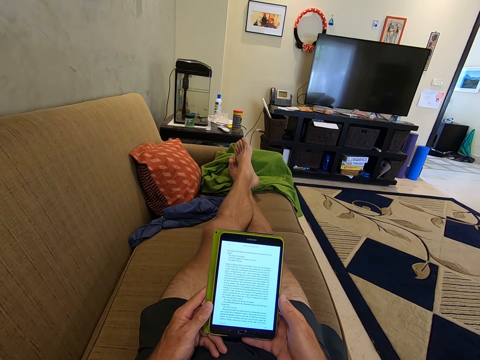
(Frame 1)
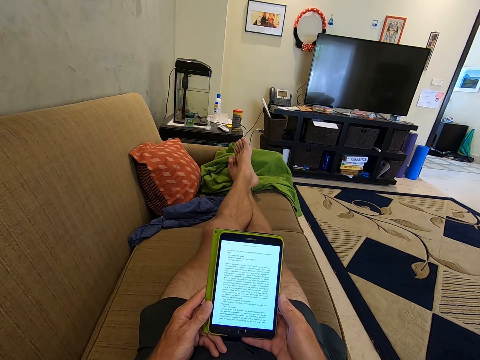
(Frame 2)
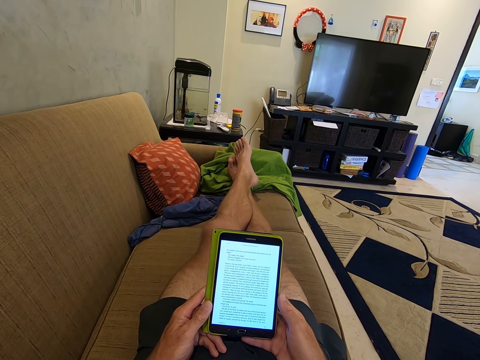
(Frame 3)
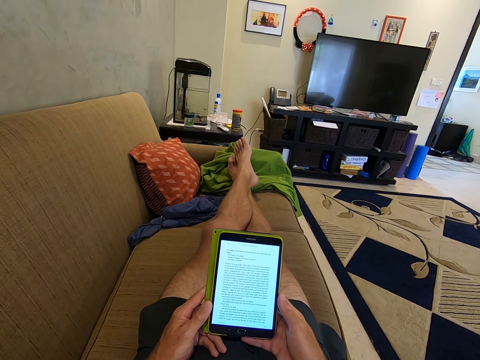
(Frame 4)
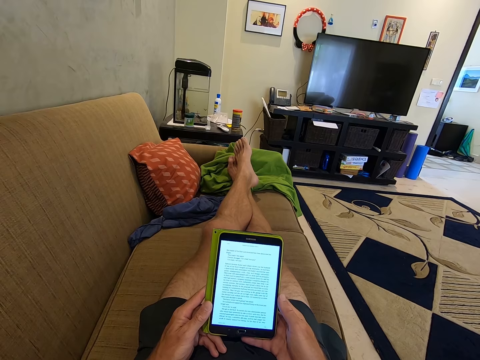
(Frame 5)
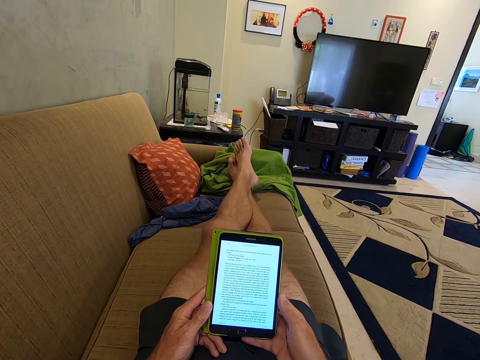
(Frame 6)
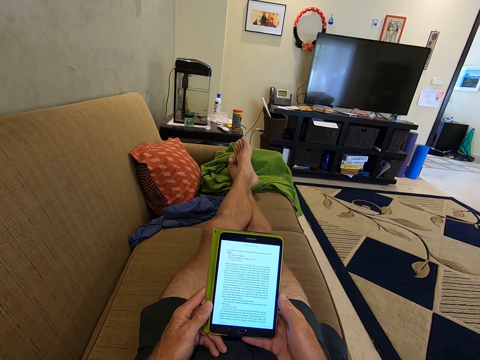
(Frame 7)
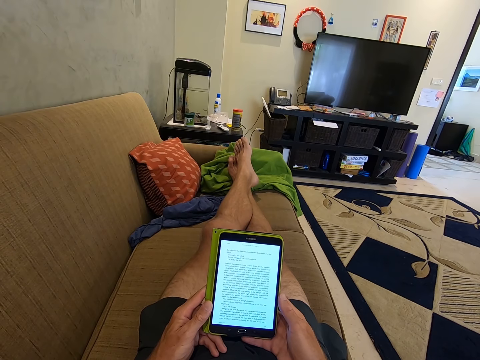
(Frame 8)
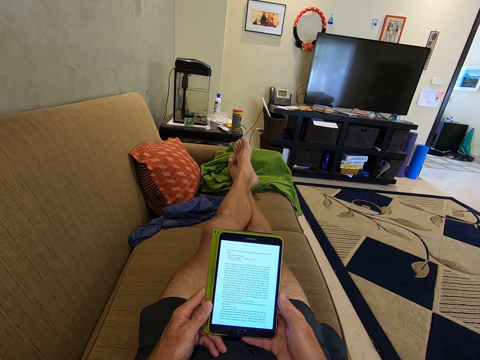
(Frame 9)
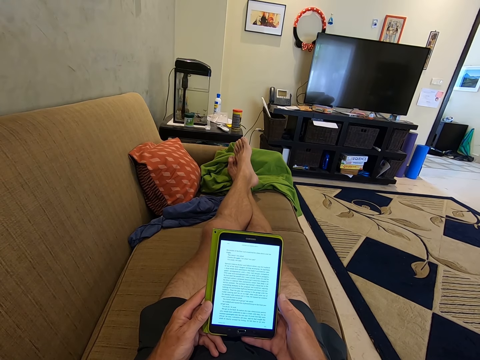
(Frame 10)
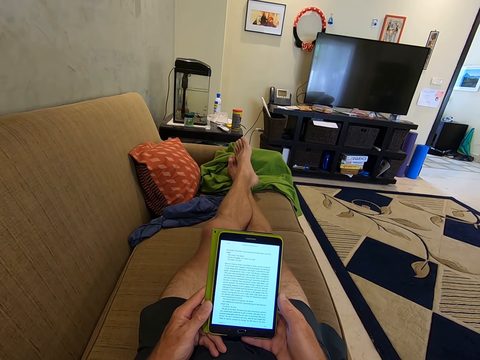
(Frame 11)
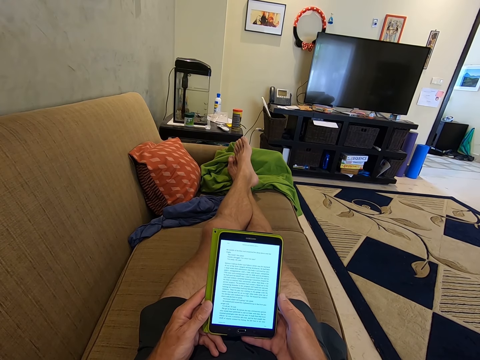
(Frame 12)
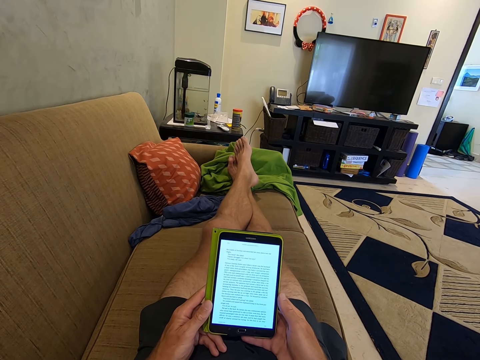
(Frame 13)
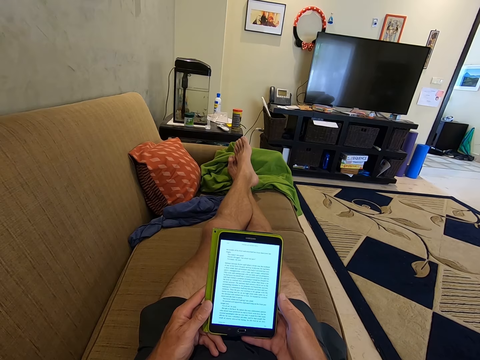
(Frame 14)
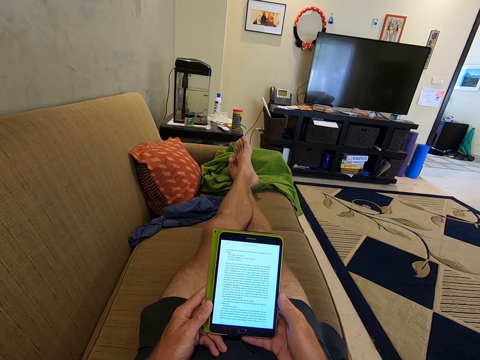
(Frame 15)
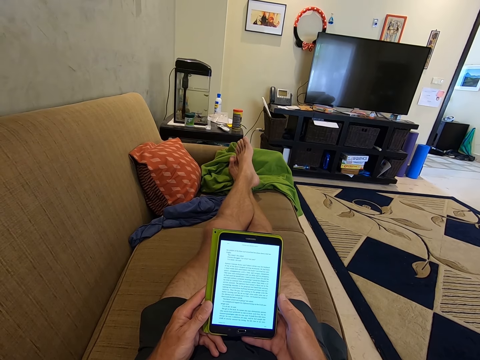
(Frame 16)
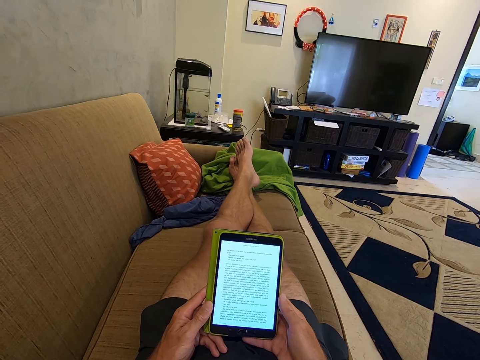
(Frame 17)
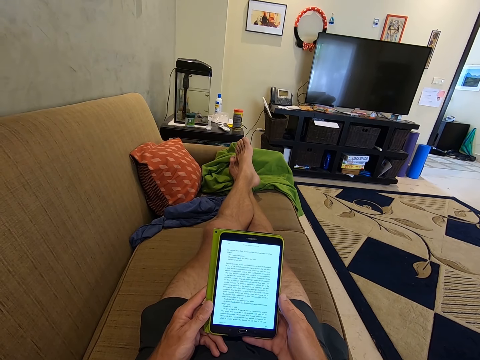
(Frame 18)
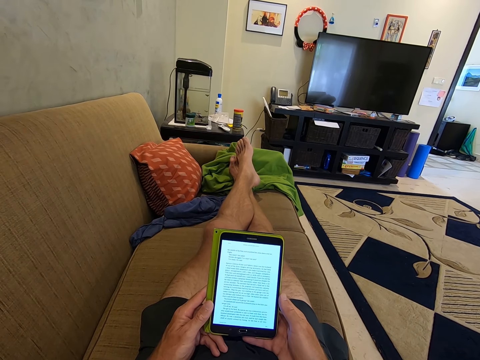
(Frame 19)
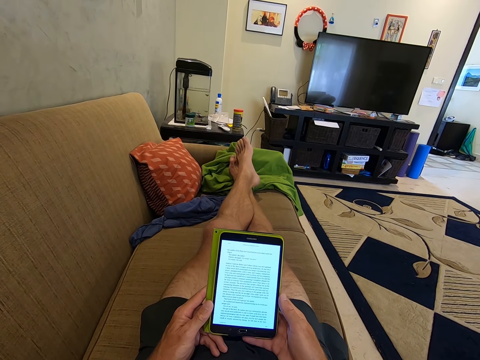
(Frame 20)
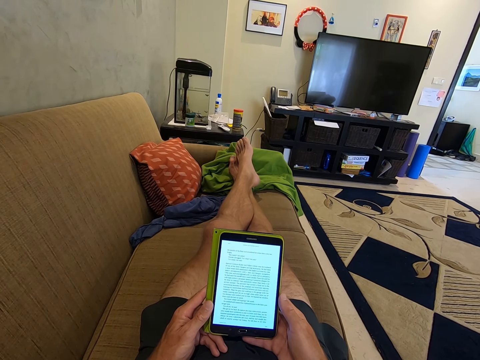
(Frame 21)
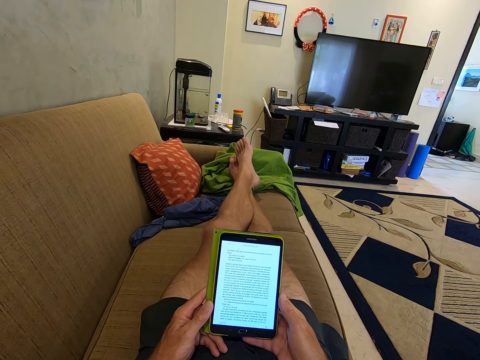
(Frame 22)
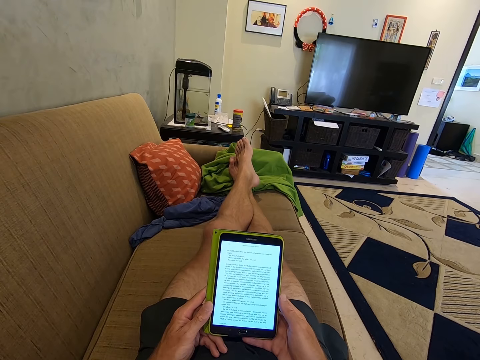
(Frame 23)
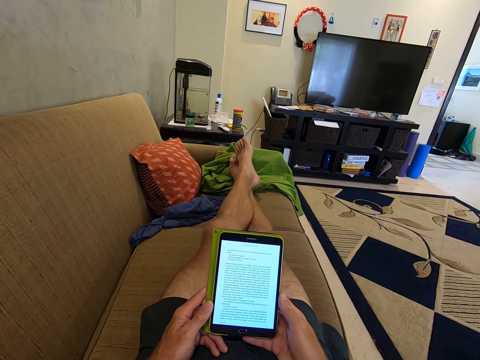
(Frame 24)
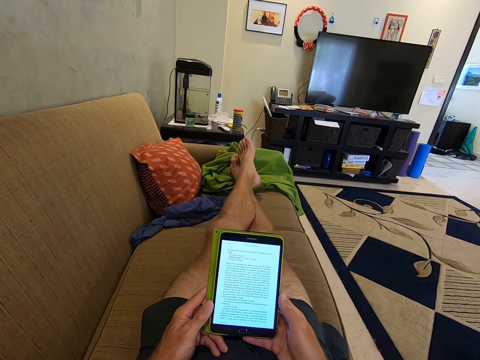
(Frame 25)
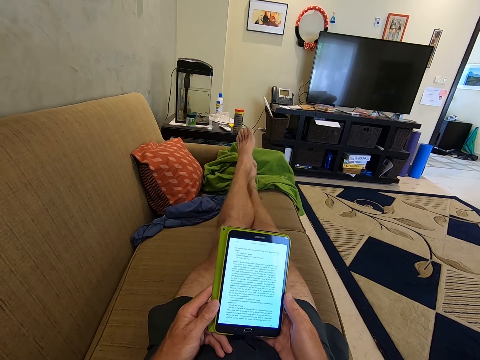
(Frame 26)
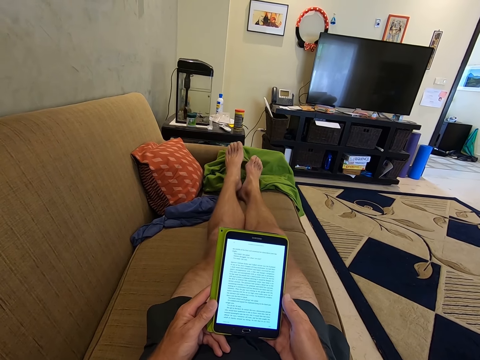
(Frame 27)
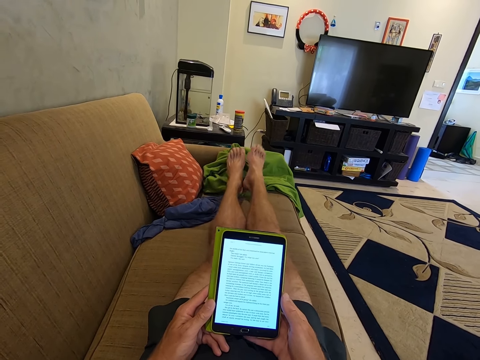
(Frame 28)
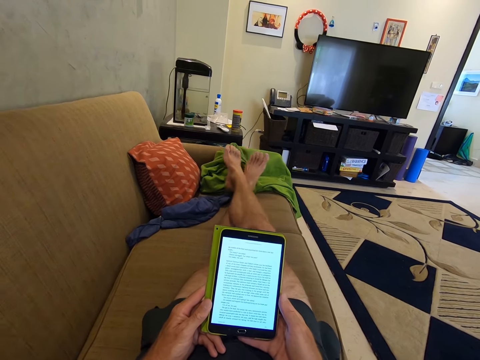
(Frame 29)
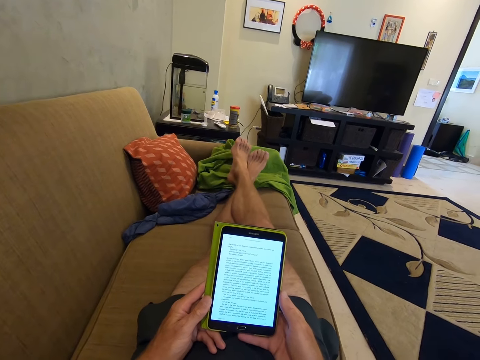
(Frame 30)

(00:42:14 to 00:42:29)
The camera wearer stares at the tablet phone. They stare at the tablet phone repeatedly.

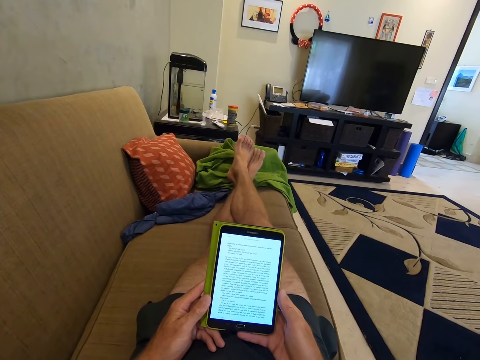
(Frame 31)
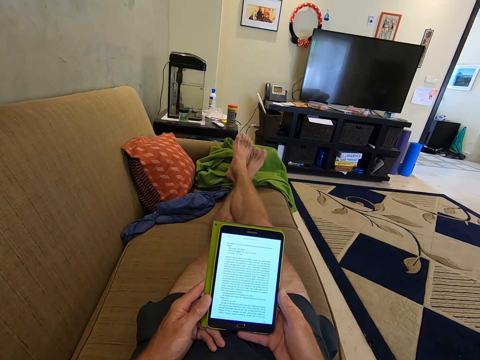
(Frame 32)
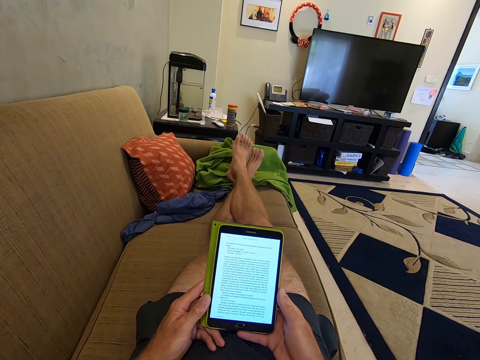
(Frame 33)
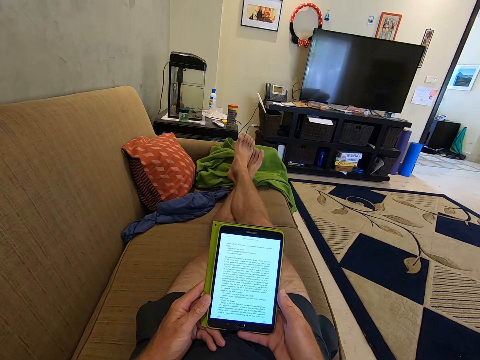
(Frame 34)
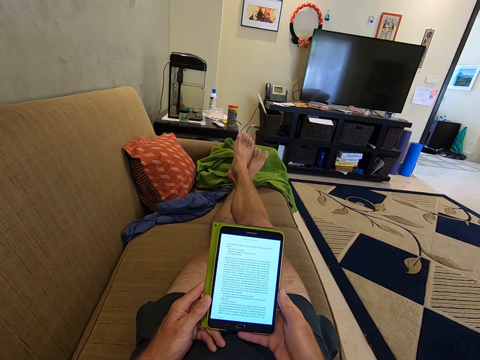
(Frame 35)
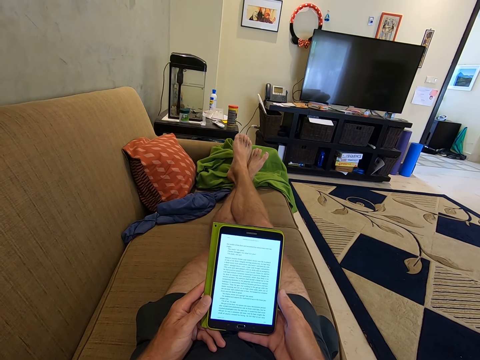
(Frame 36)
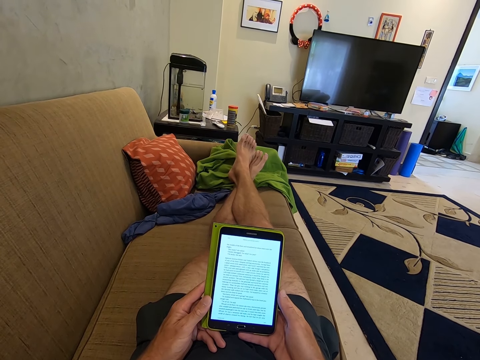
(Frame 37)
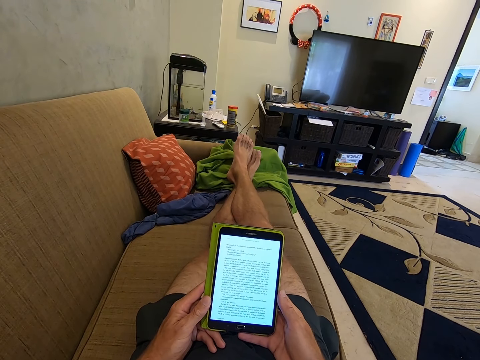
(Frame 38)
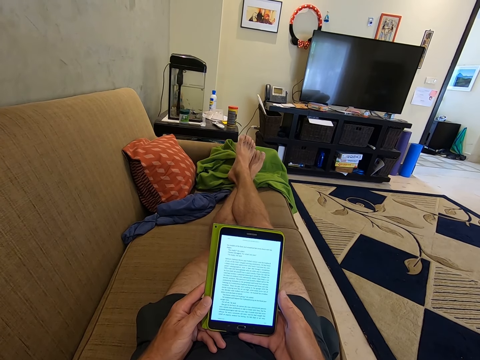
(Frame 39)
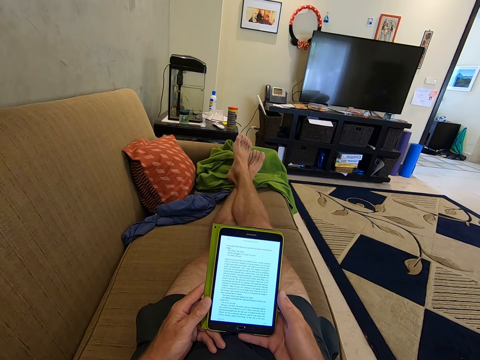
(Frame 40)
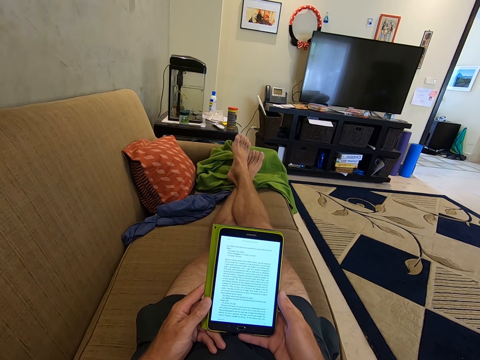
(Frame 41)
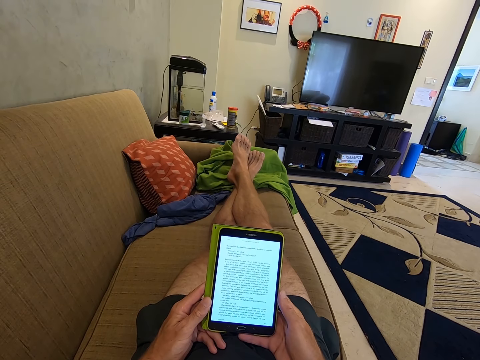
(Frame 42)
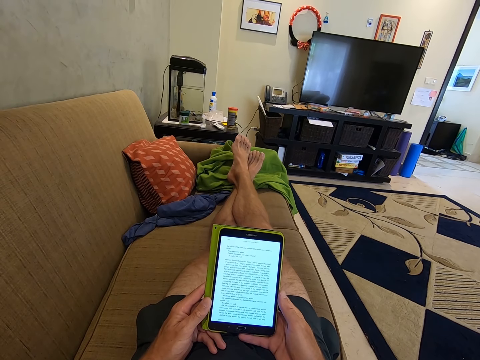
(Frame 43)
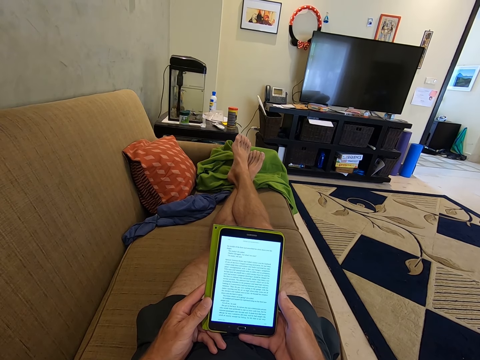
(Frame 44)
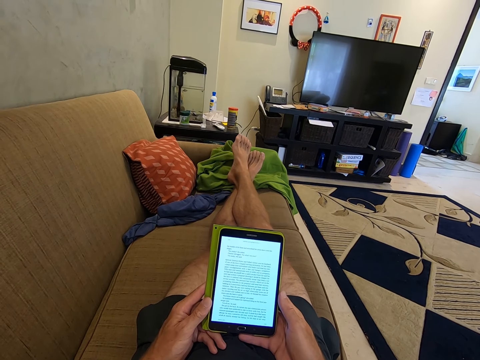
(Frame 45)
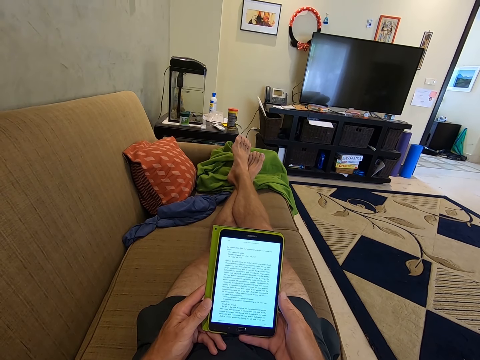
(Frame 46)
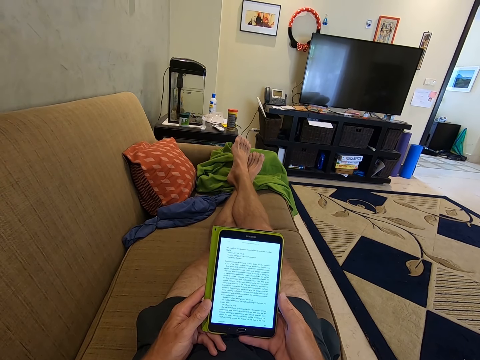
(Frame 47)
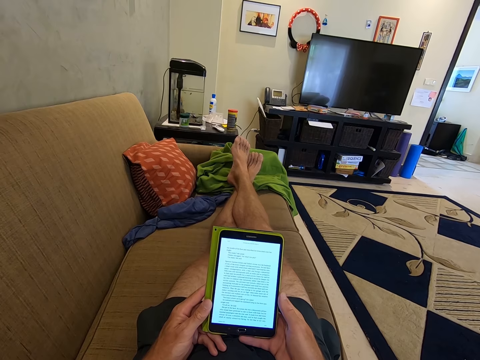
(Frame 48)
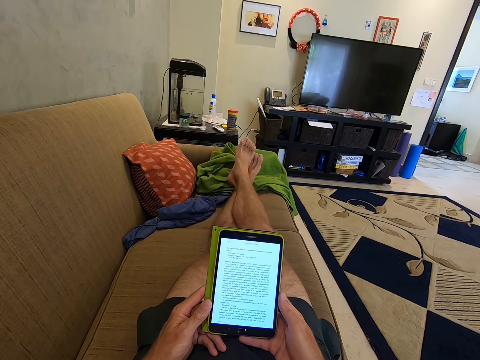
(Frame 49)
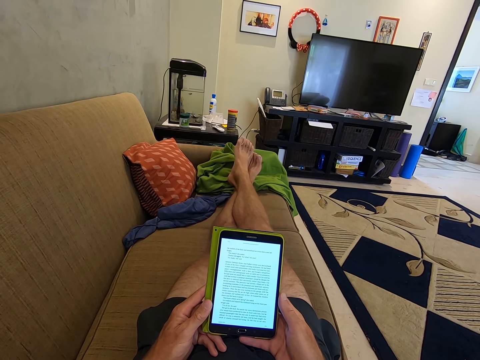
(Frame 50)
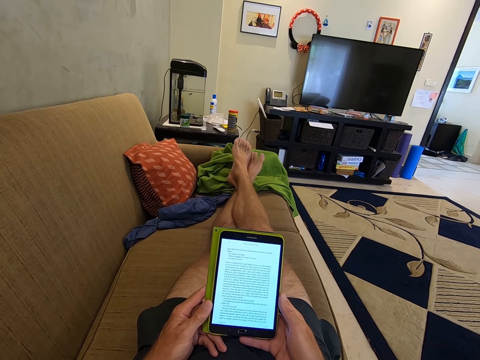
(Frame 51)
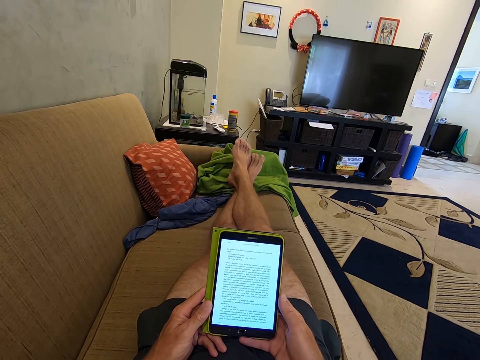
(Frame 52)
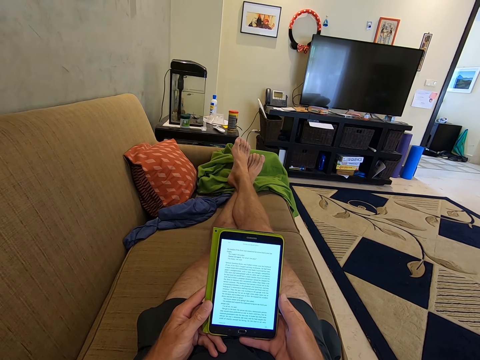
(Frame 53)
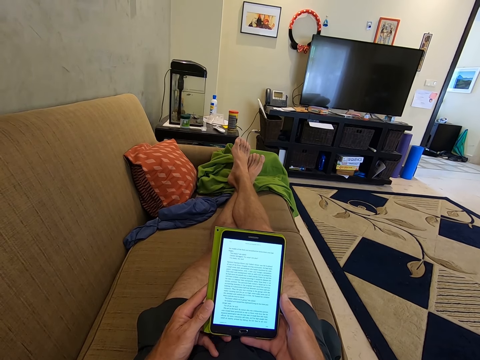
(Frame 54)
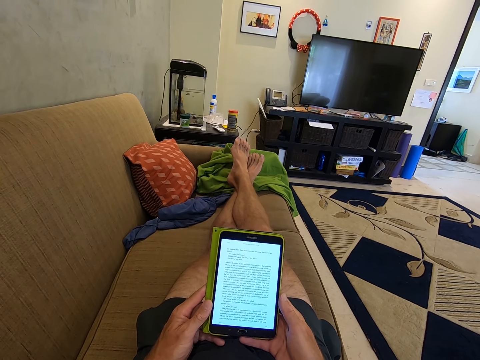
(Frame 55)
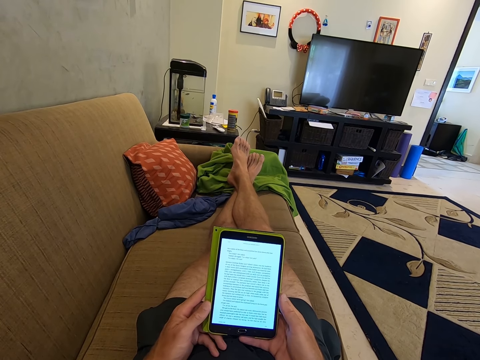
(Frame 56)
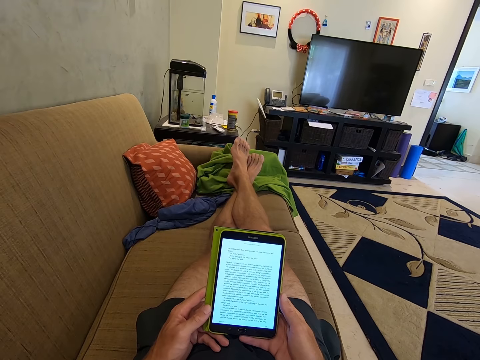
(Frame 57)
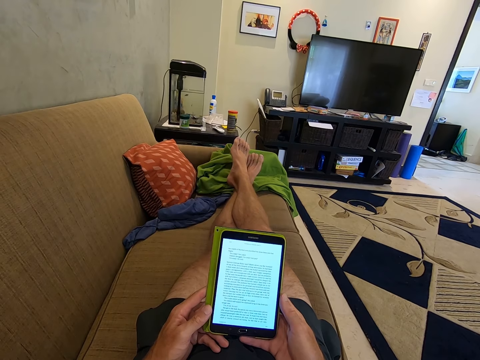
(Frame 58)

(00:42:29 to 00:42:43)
The camera wearer stares at the tablet phone.
